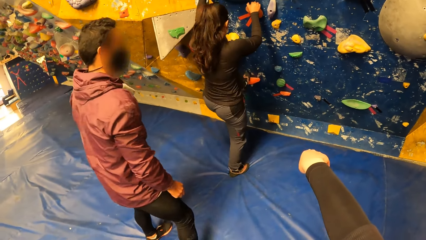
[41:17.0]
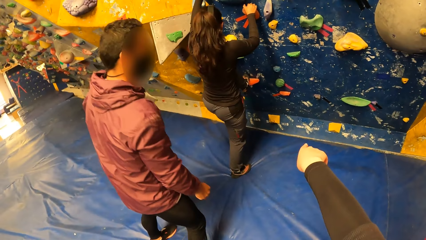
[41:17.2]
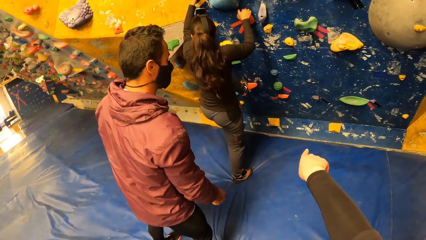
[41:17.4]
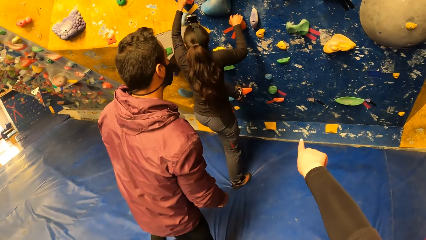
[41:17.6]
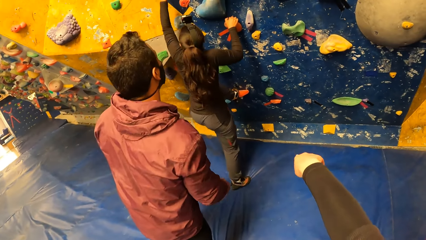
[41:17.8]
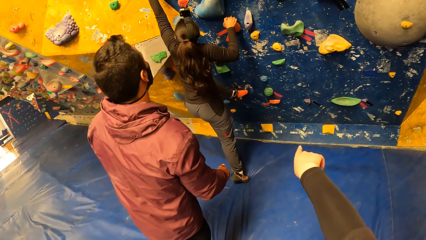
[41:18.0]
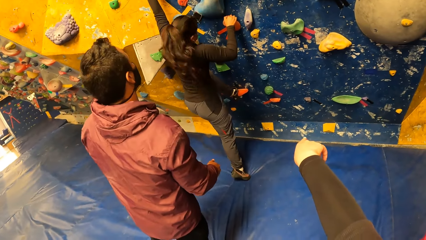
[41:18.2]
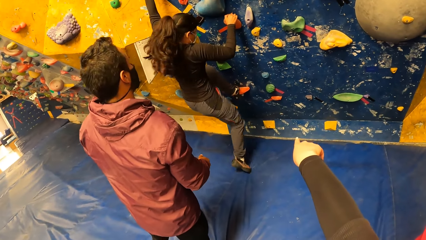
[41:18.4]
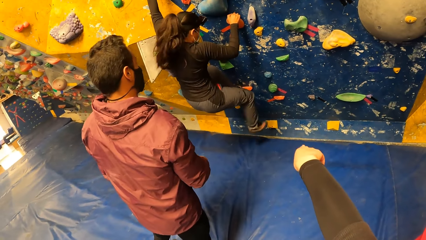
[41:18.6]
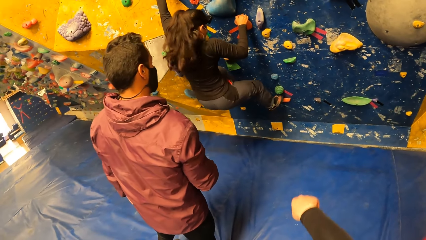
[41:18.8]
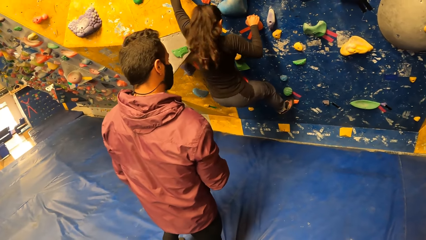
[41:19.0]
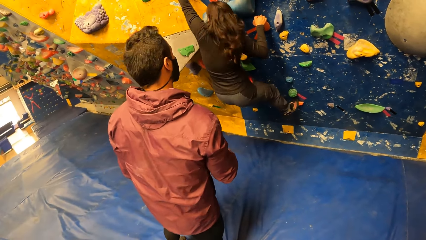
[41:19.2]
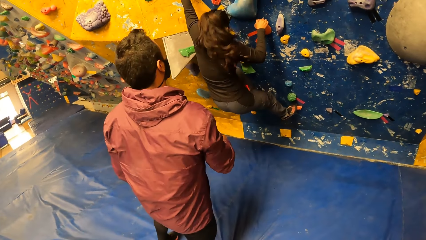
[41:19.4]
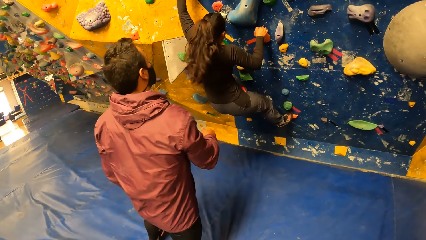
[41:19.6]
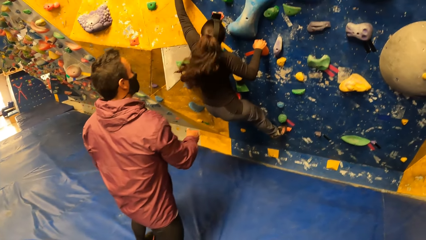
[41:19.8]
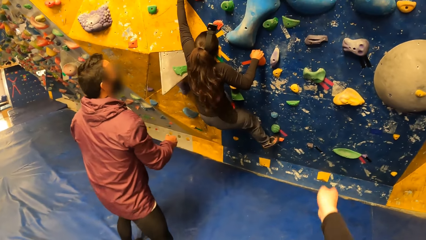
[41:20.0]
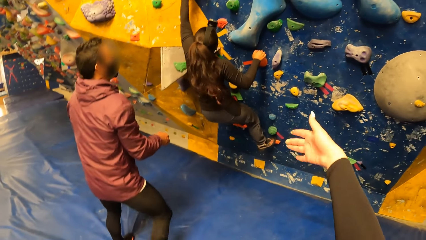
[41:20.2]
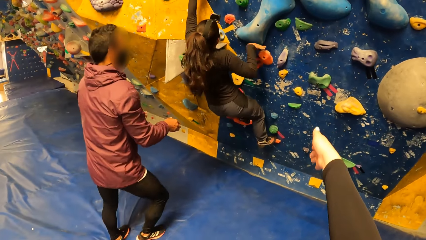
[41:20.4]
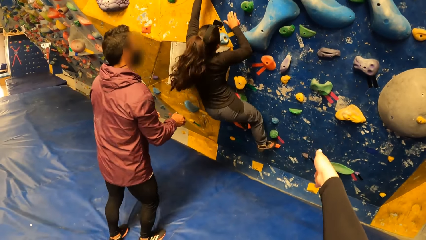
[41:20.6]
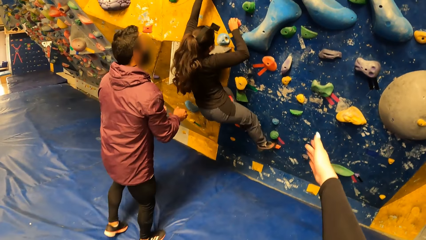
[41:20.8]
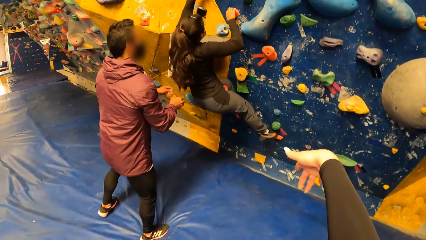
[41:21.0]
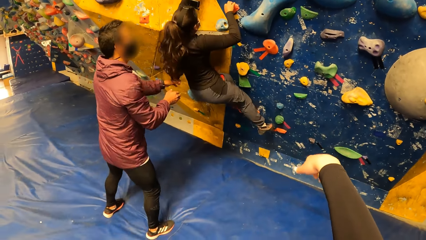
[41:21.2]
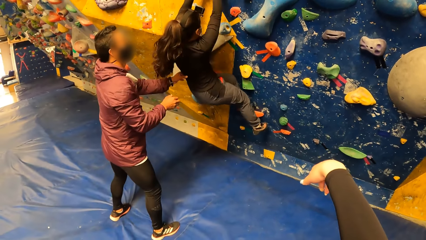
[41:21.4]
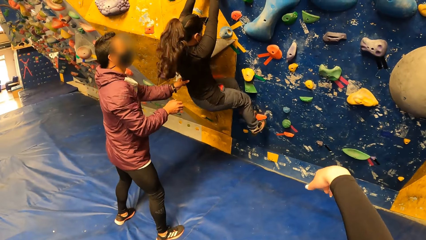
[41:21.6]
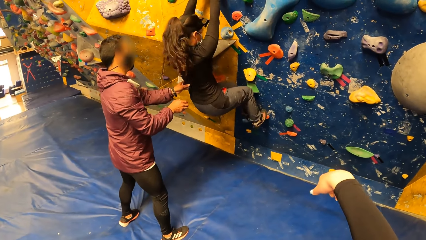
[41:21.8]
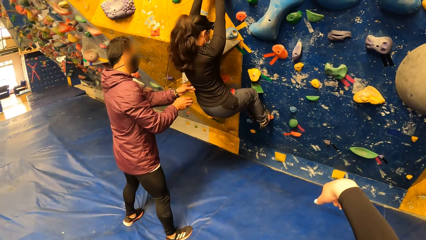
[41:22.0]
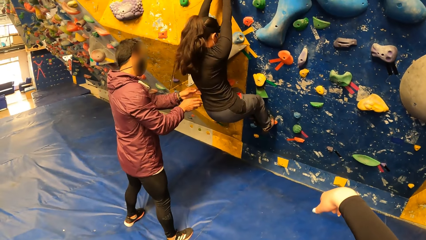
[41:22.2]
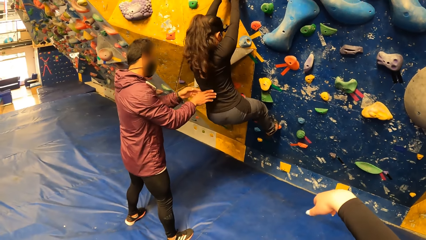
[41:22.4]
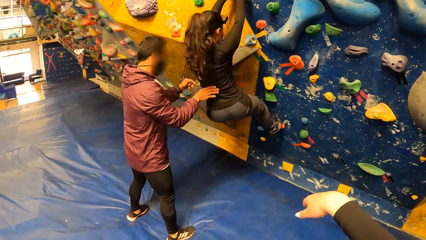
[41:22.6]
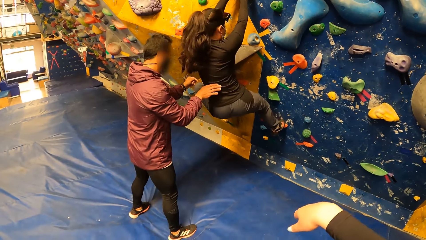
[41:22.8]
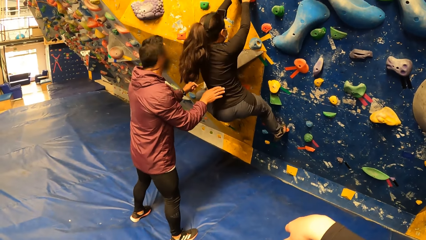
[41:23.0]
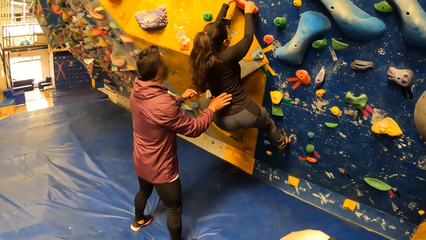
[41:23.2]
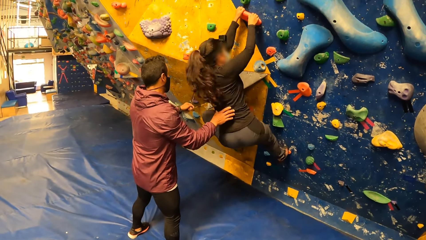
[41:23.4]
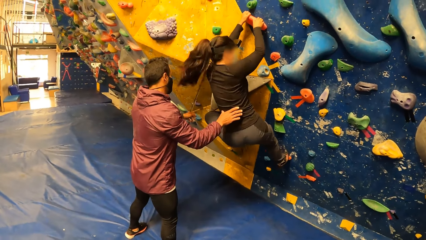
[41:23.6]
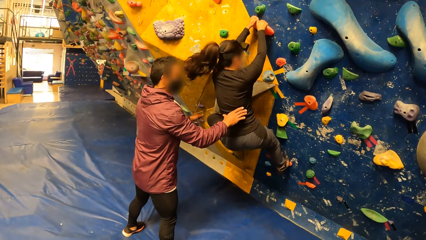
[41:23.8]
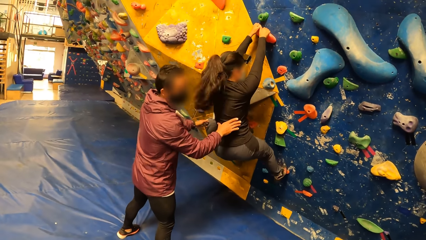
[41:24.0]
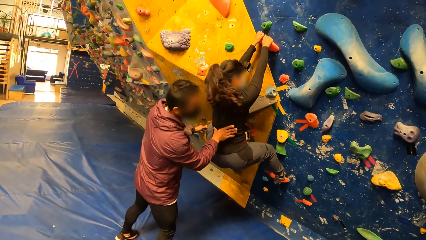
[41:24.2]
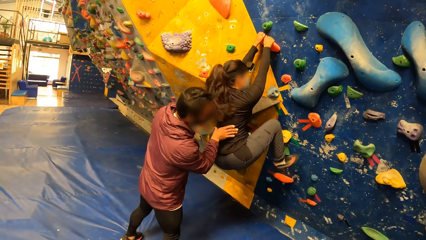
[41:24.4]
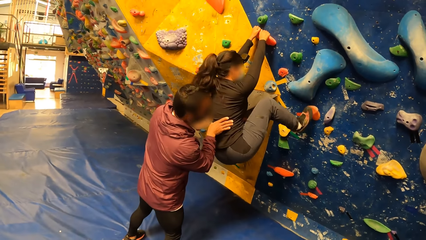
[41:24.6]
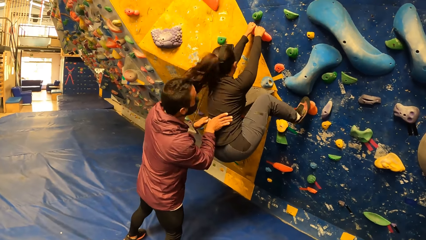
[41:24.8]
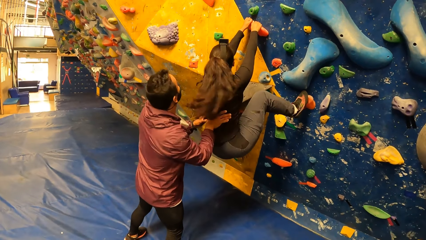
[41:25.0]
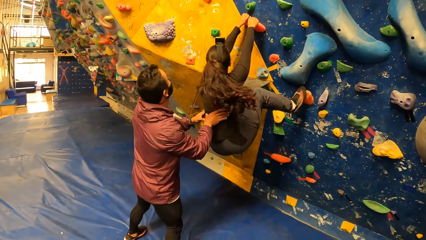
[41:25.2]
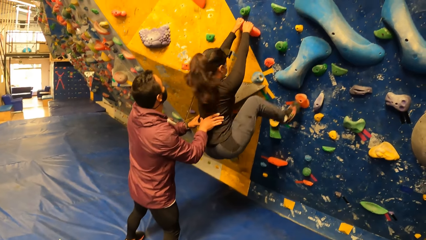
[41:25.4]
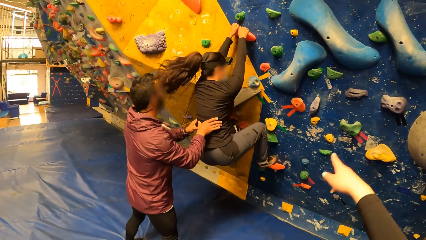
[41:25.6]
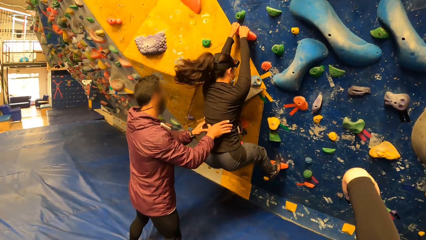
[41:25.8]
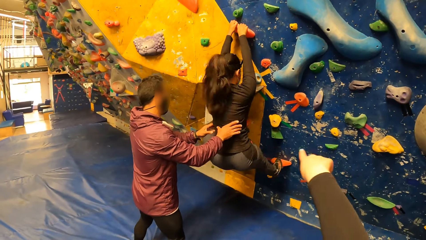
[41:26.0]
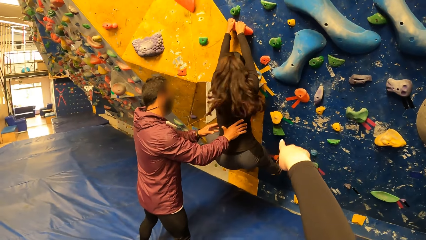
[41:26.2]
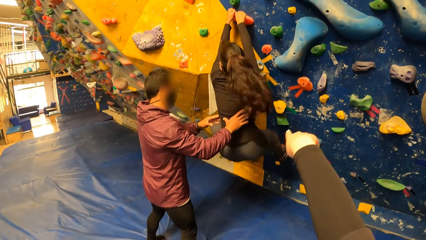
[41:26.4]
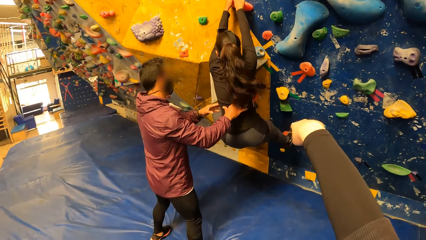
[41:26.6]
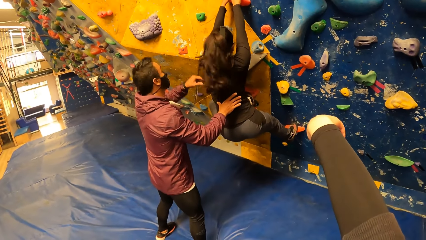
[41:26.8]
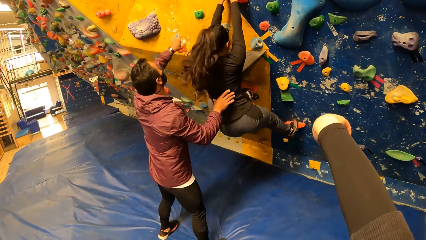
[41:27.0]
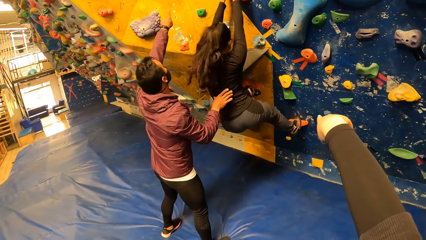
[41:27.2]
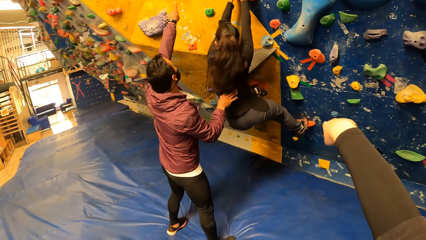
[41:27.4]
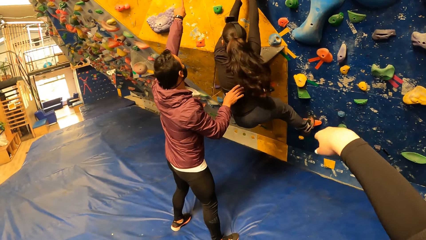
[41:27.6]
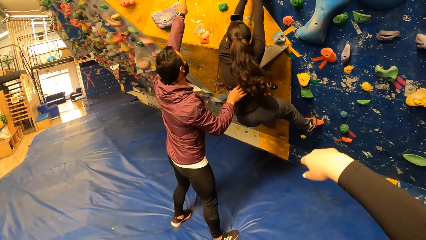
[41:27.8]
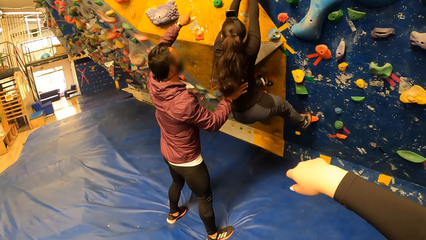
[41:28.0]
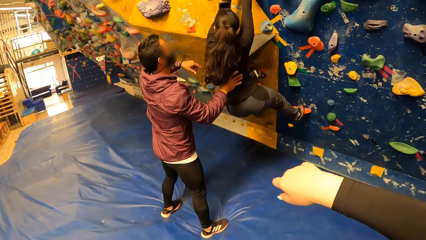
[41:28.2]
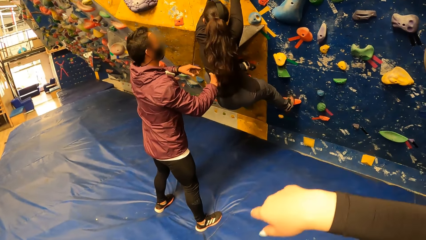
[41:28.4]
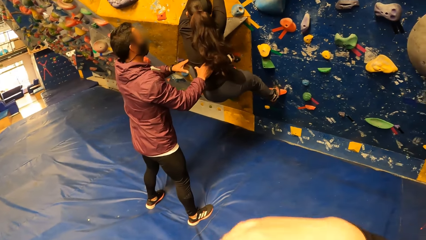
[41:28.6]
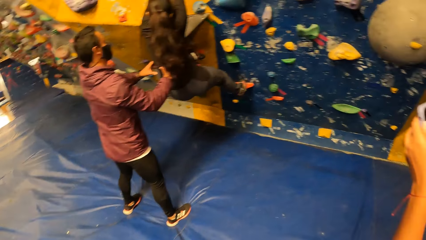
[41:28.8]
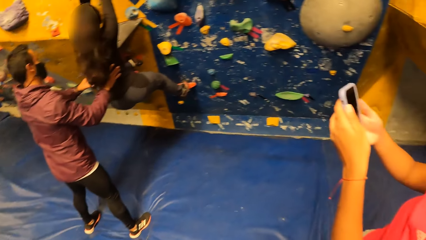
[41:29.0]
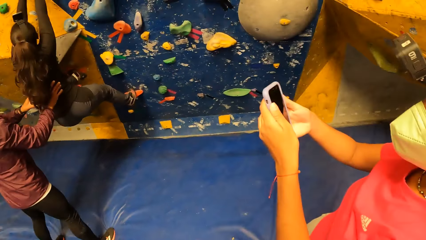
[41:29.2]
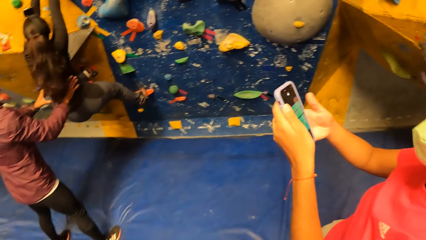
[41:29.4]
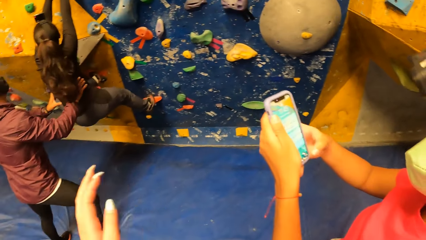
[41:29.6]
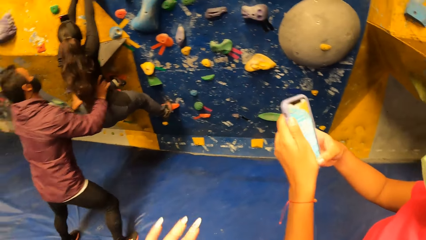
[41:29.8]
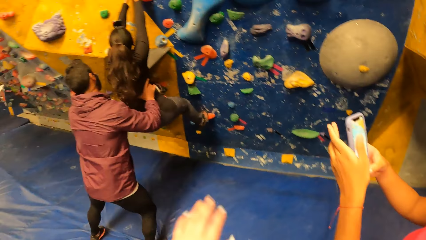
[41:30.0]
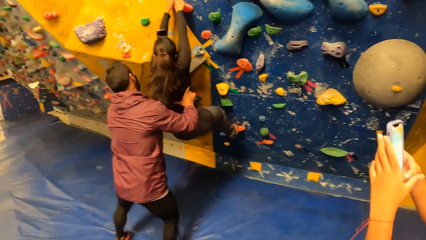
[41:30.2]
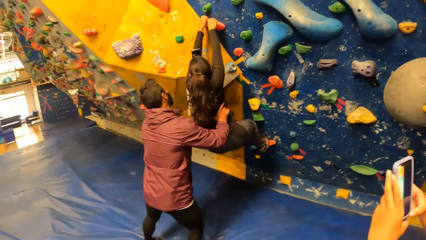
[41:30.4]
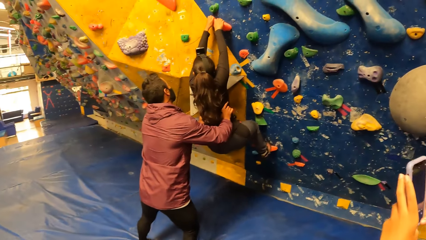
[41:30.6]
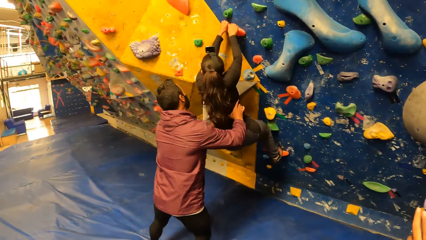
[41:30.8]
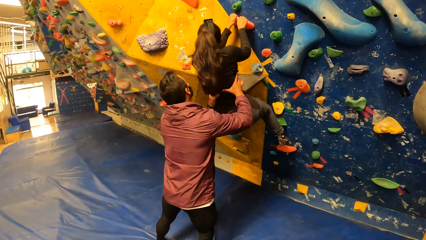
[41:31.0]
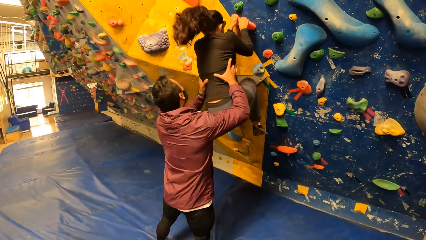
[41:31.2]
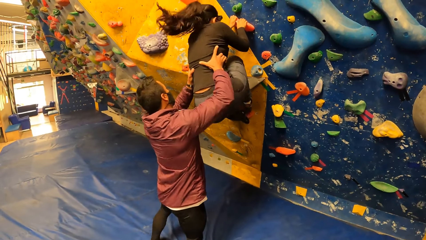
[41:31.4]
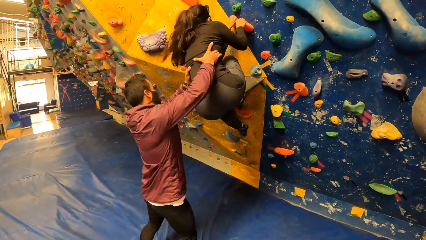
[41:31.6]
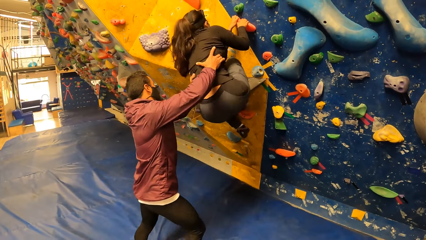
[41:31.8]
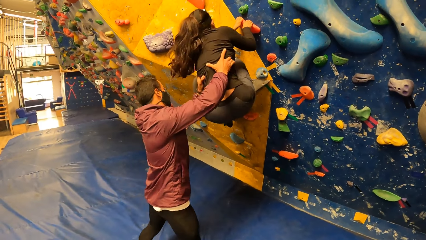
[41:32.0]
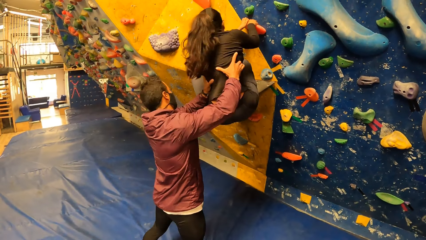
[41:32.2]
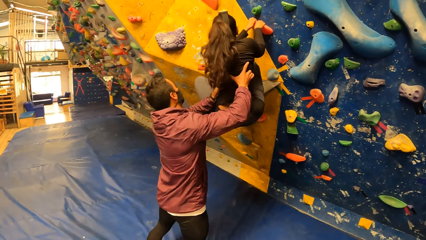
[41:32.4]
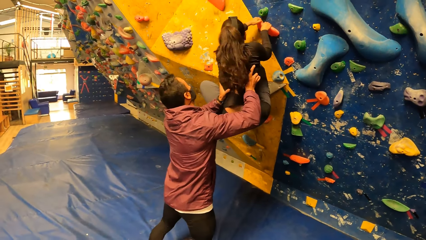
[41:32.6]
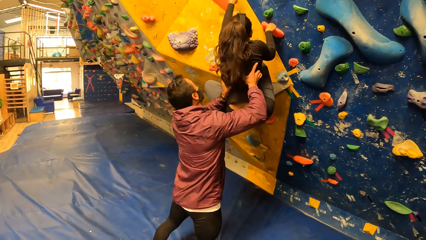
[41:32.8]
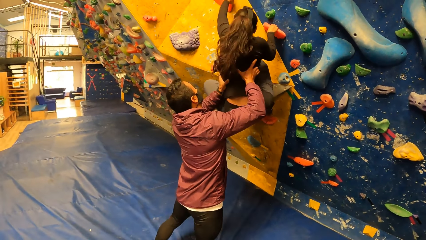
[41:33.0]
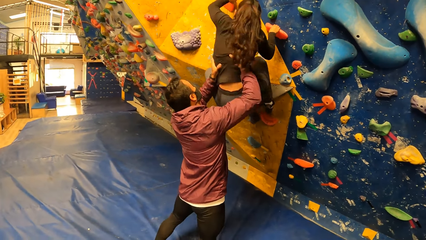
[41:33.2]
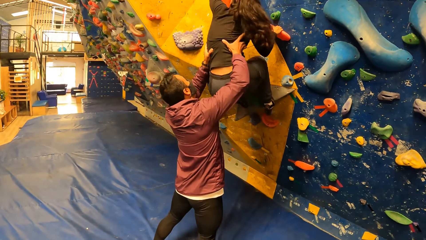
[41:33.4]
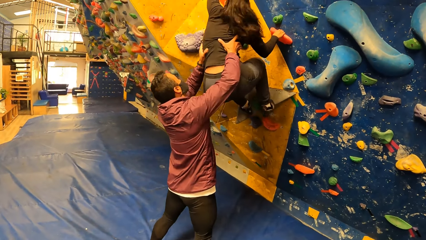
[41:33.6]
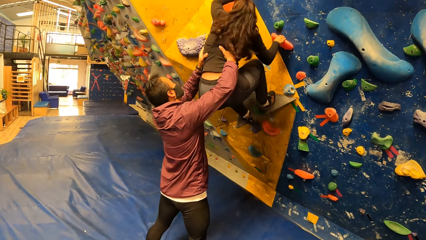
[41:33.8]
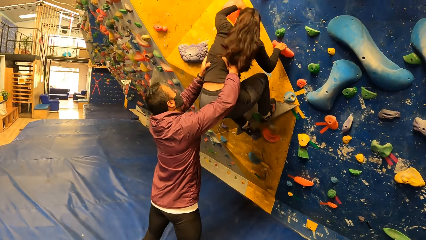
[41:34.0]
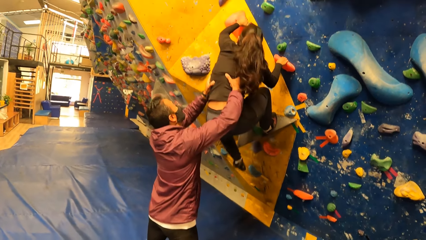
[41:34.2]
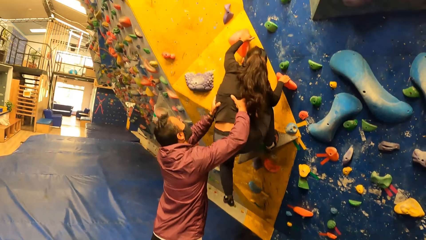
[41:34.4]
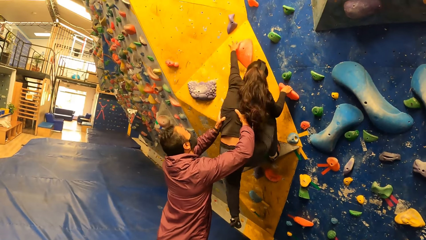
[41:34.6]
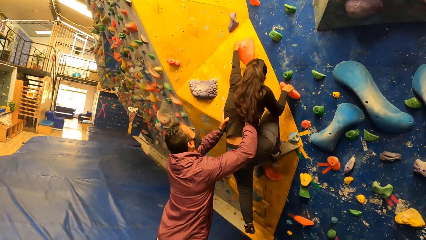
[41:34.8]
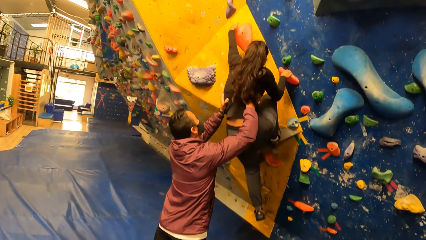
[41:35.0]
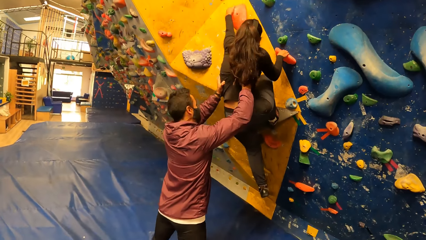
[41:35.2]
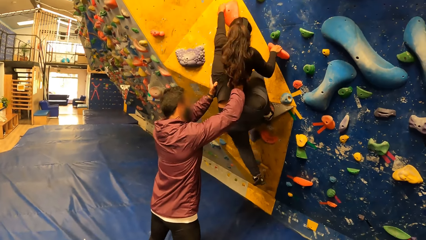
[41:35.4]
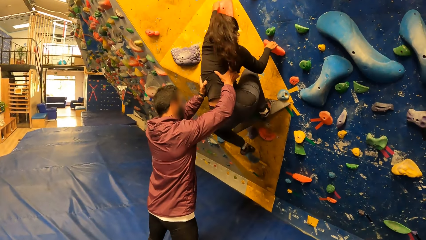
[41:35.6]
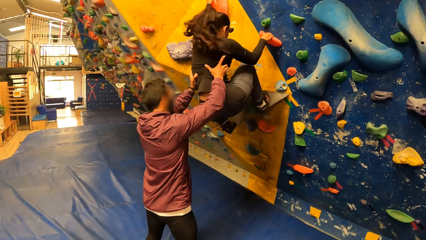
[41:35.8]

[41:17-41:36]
The woman climbs the wall with her hands. The camera wearer directs the woman with her right index finger. A girl touches the climb. The girl points at the climbing wall. The man supports the woman with his hands from behind. The man touches the woman. The woman climbs. The girl points at the climbing wall. The man shows the woman the top of the wall with a finger of his left hand. The man holds the back of the woman with his hands. Another girl takes a camera. The man touches the woman. The man carries the woman with his hands. The woman climbs.
